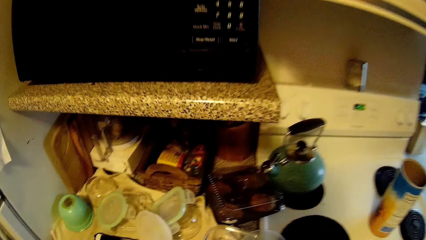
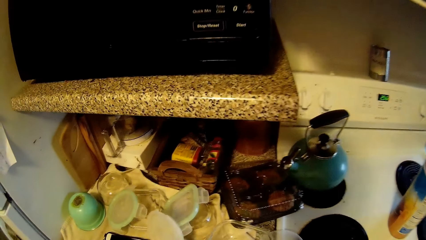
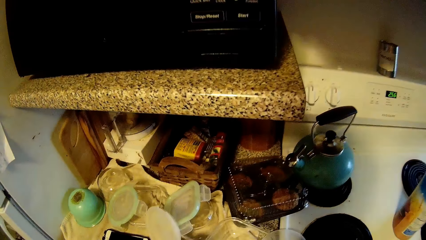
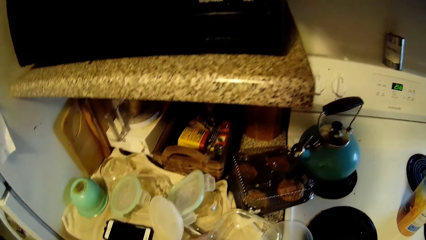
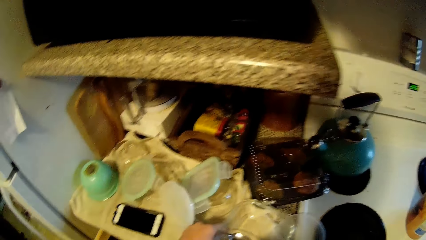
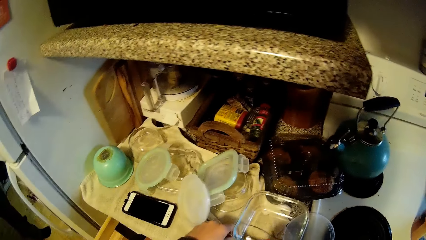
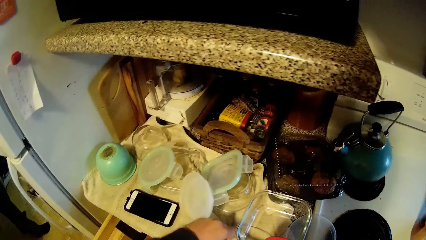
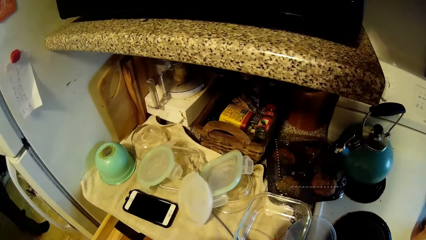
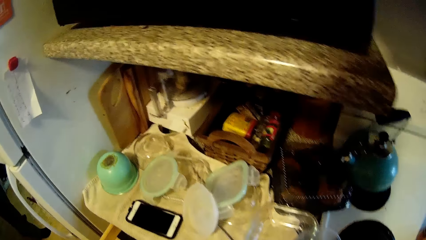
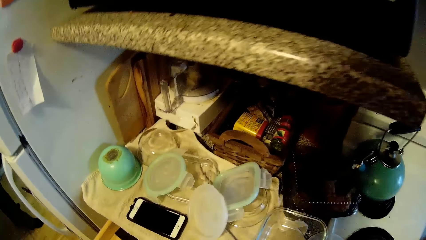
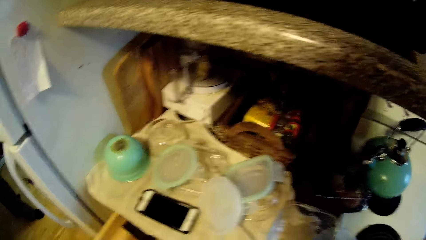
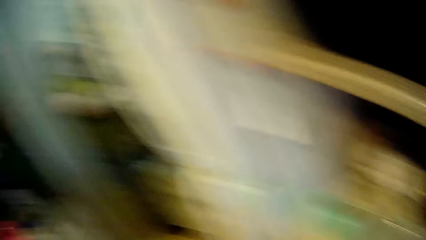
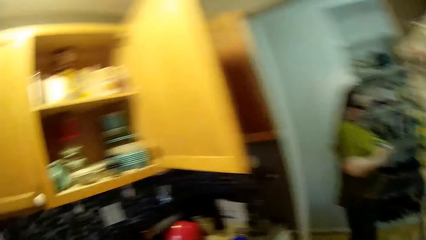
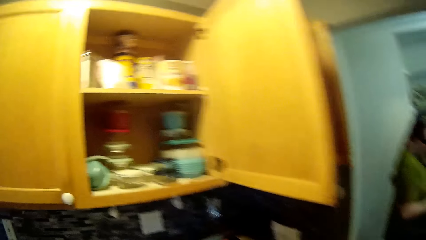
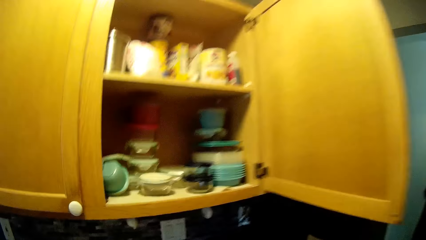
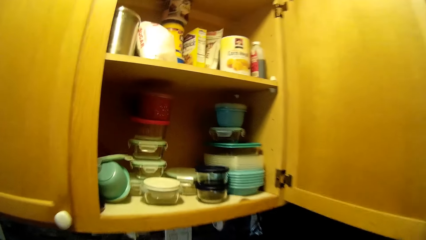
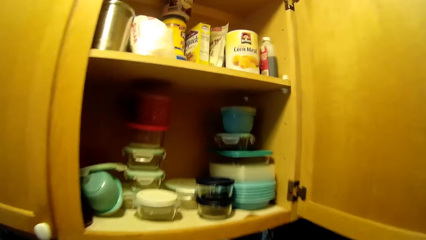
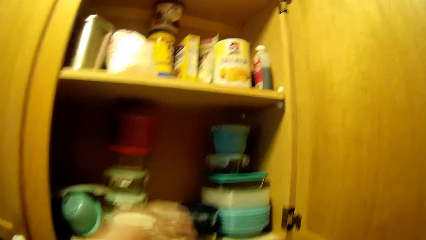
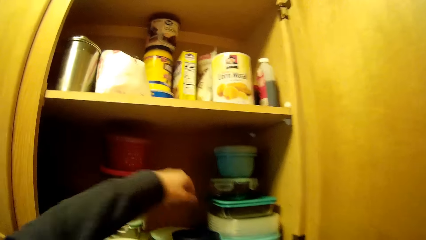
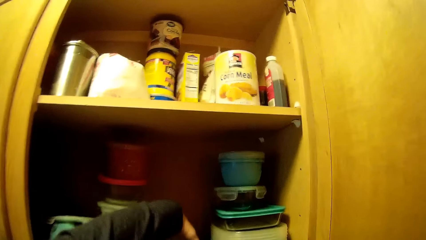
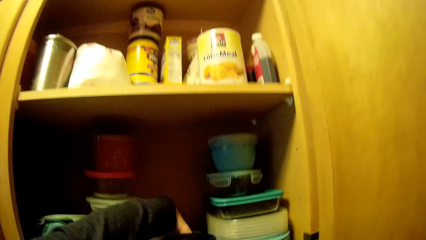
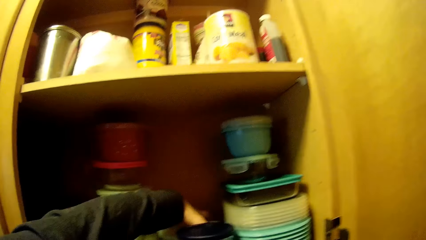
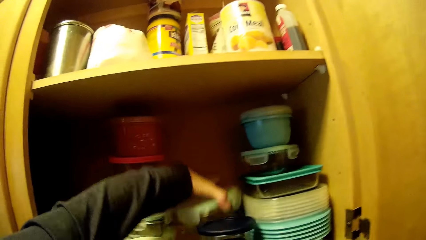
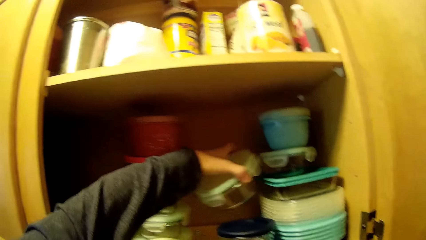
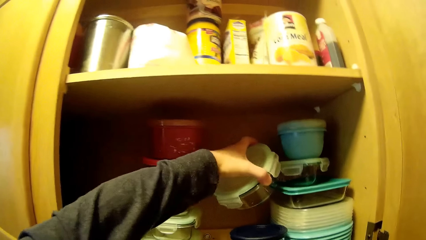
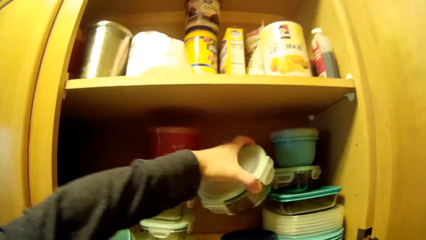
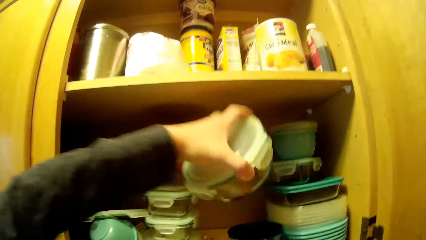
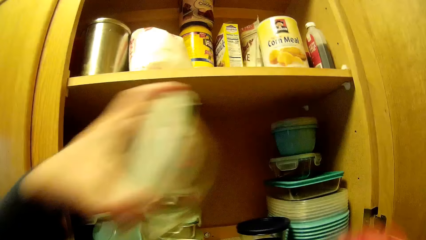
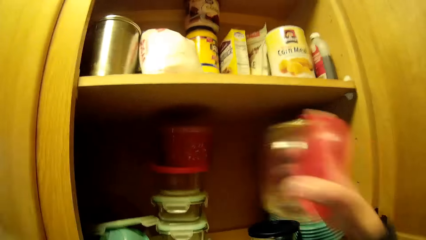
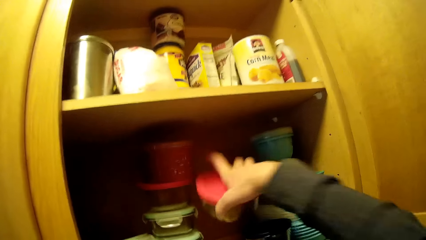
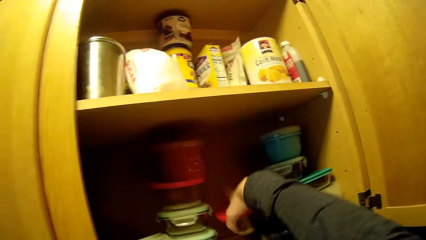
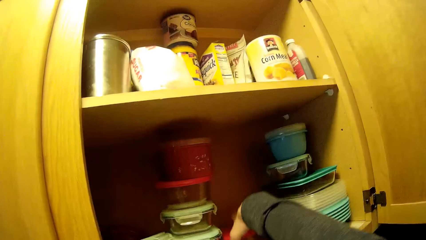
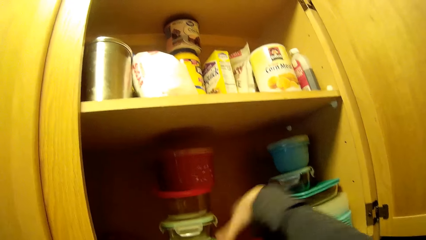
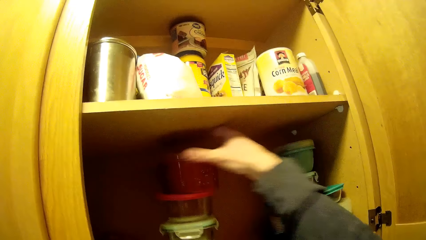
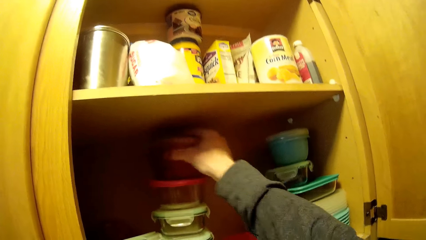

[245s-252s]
The camera wearer drops the bowl on the countertop with his right hand. He moves around. He picks up a spoon from the counter with his left hand. He picks up a bowl from the cupboard with his left hand. He drops the bowl in the cupboard with his right hand.

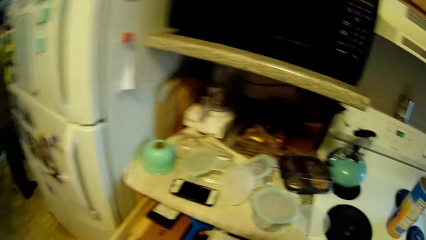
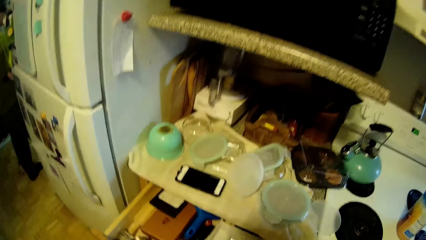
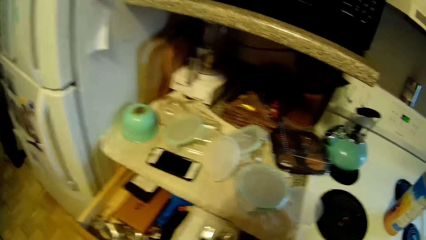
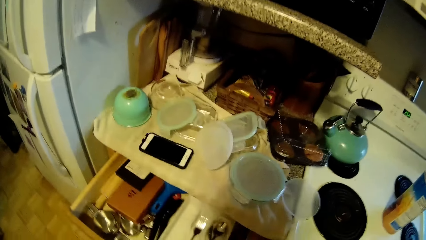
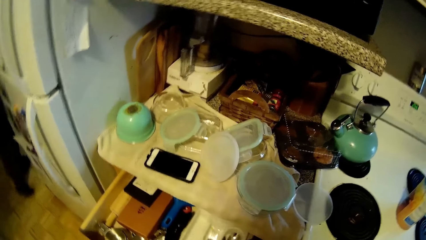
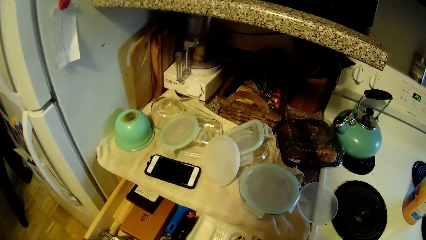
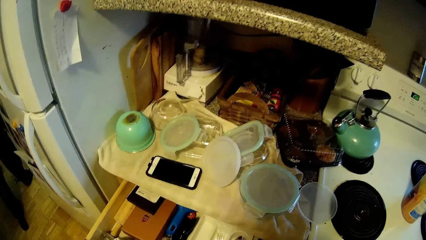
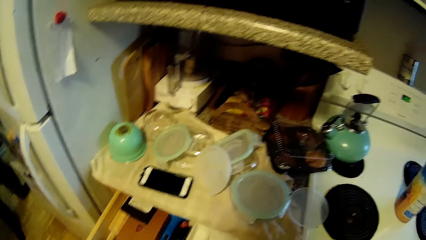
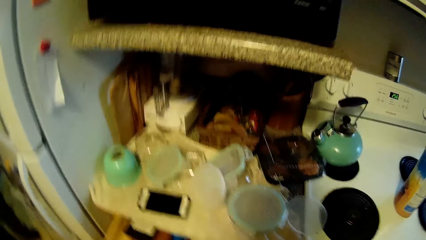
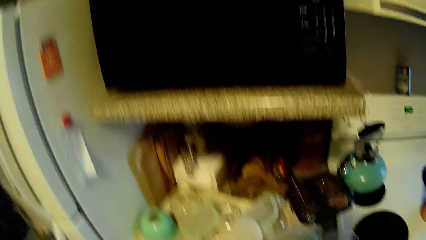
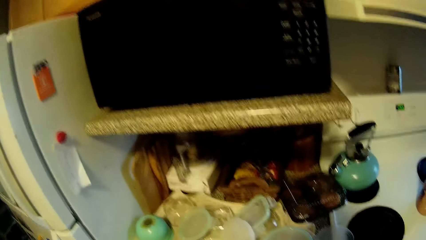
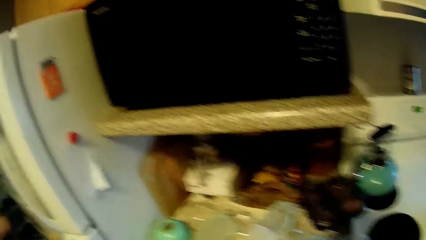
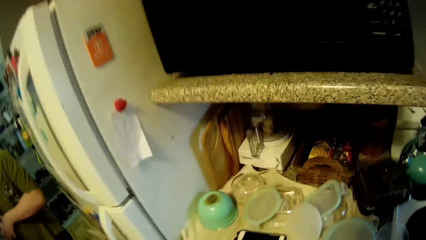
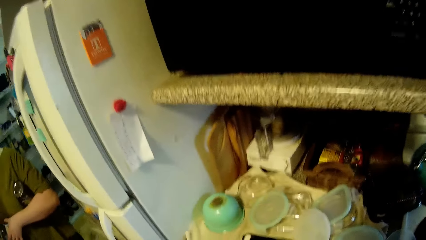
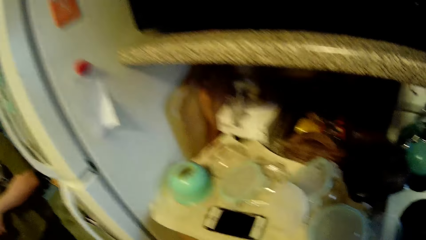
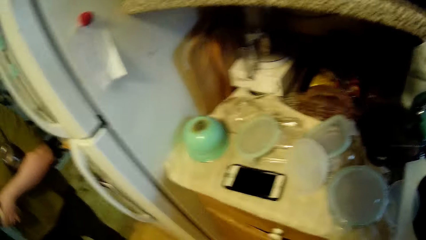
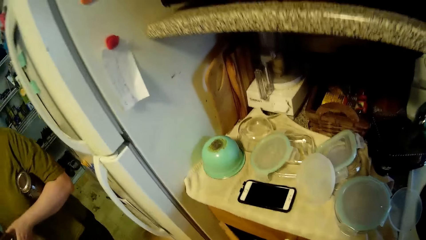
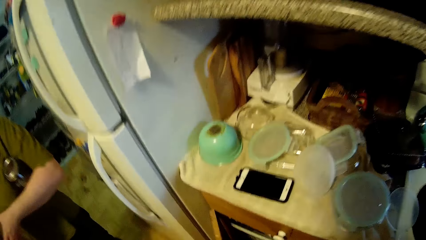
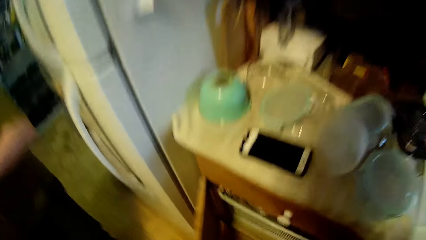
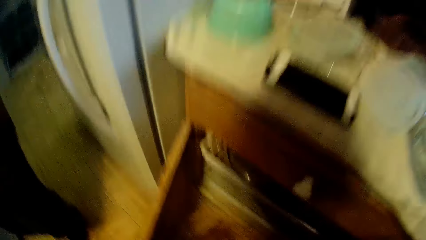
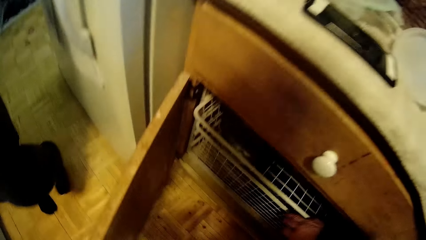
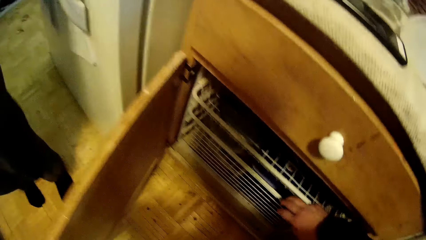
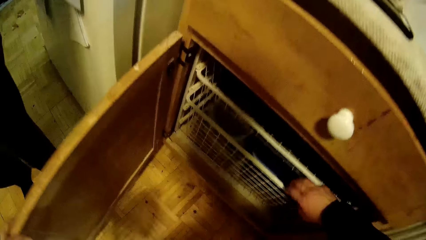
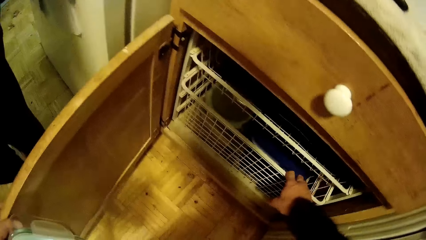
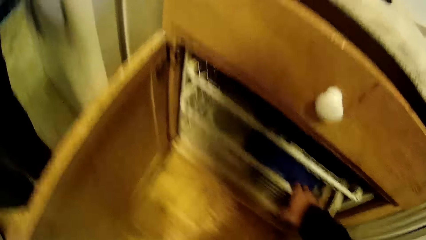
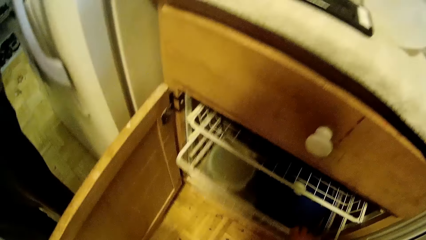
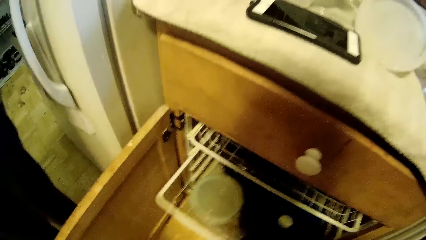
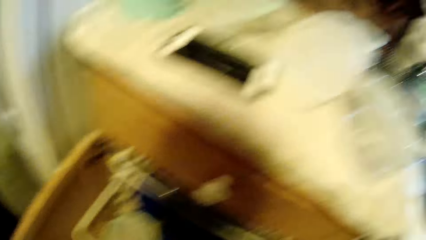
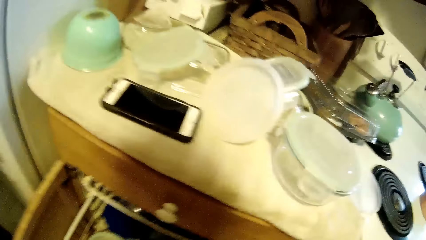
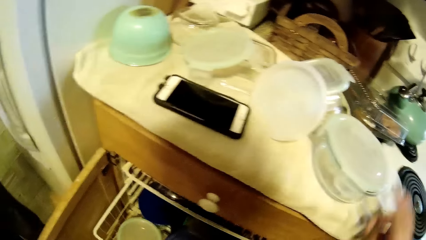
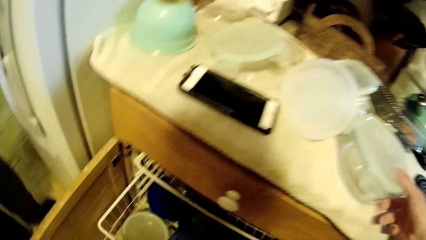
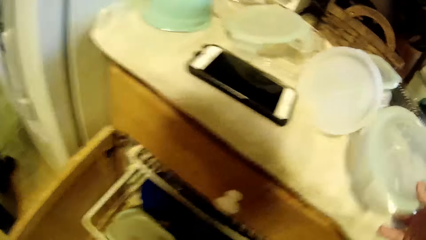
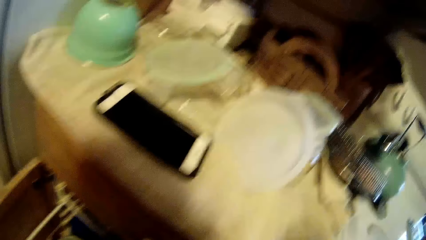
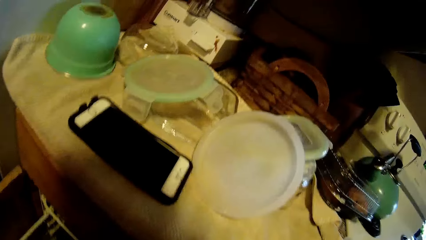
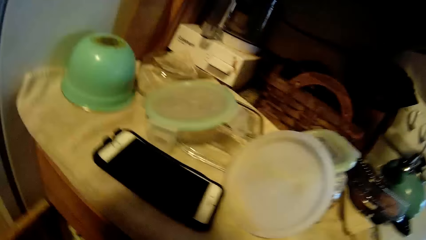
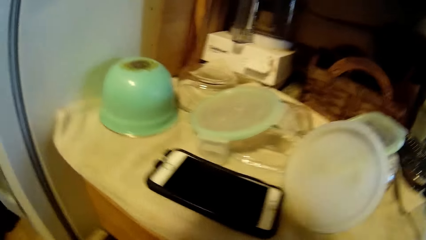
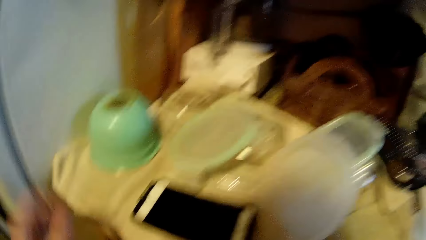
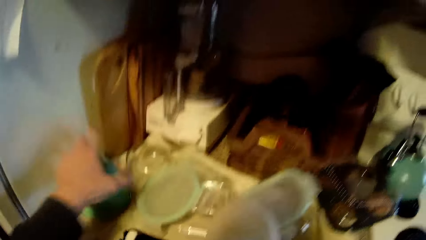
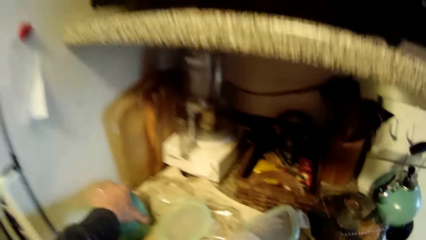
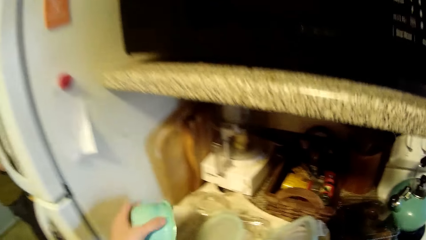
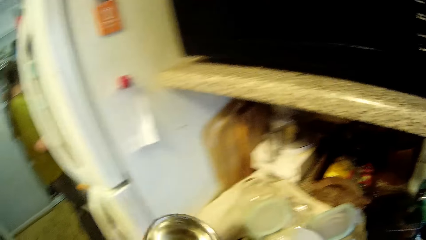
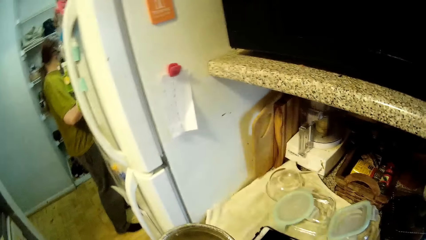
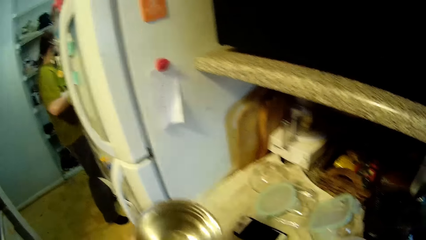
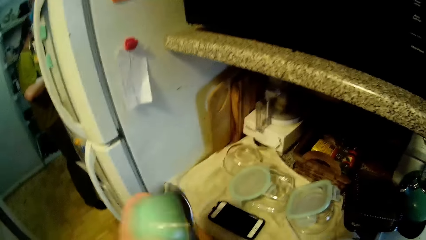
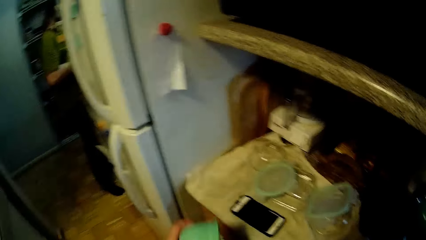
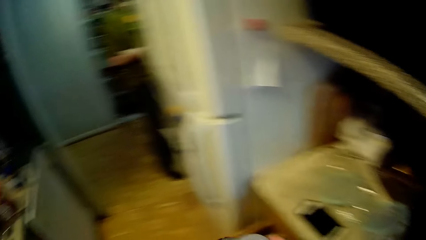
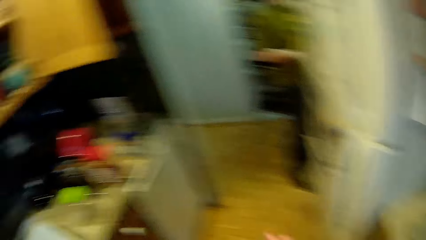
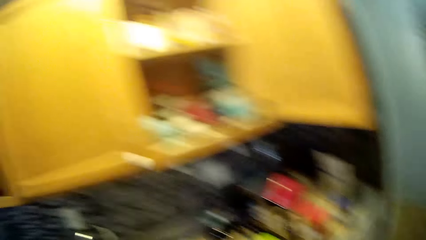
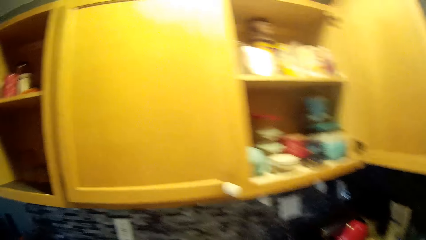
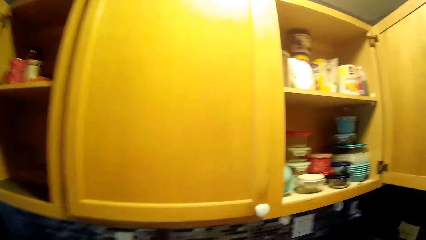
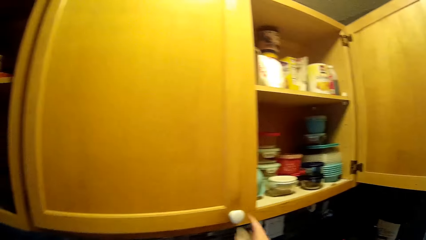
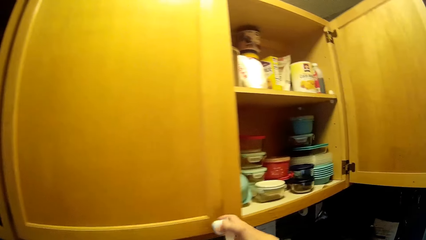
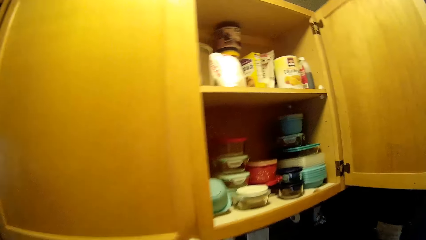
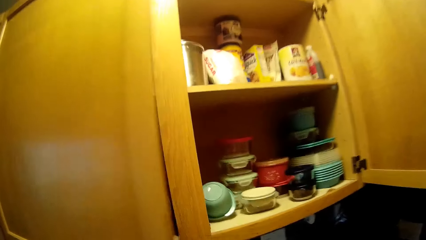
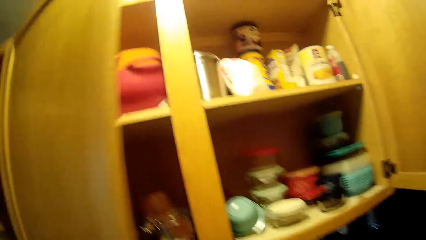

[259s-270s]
The camera wearer looks around. He opens a cupboard or drawer with his left hand. He pulls a plate rack in the cupboard with his right hand. He picks up the bowl from the countertop with his right hand. He picks up a bowl from the countertop with his left hand. He opens the cupboard with his left hand.
